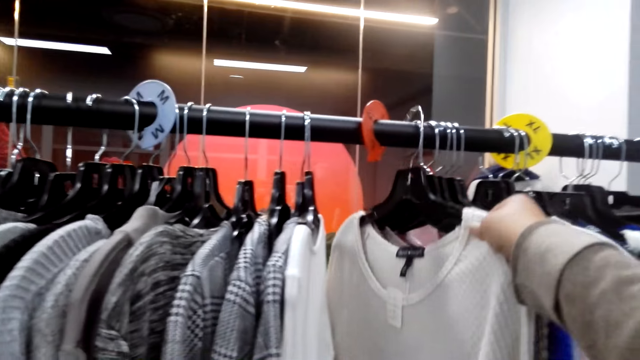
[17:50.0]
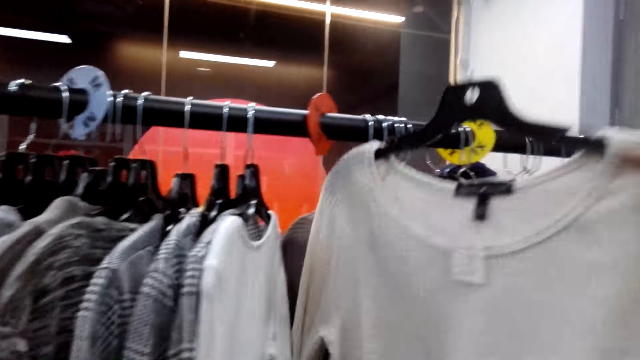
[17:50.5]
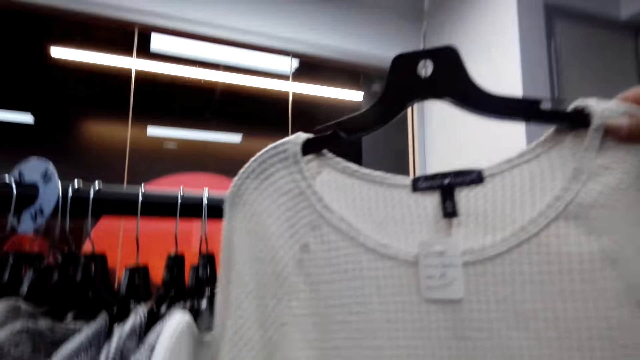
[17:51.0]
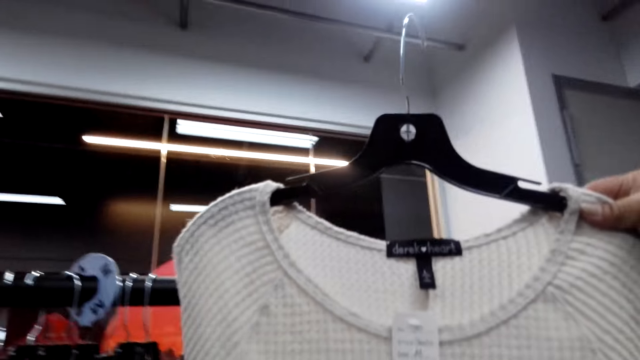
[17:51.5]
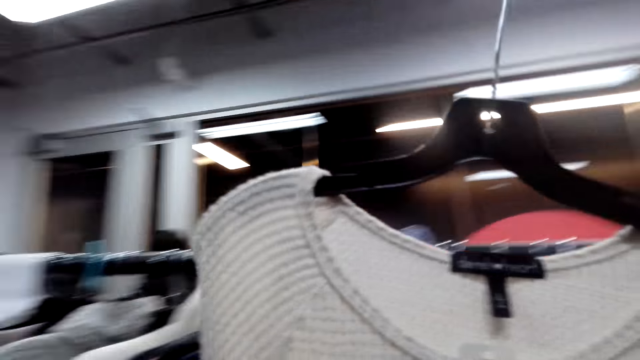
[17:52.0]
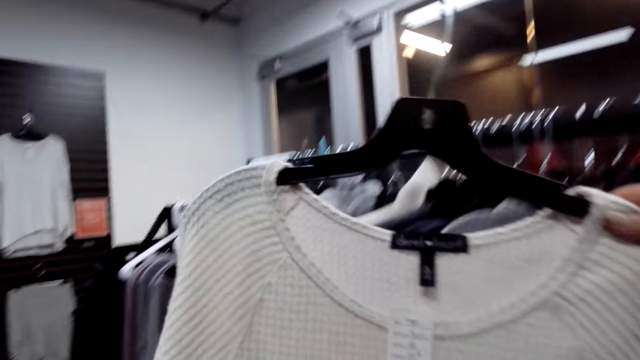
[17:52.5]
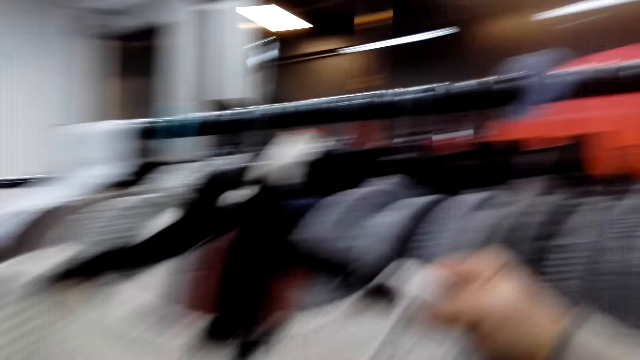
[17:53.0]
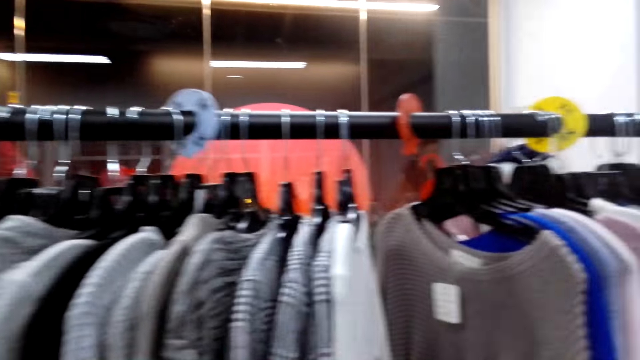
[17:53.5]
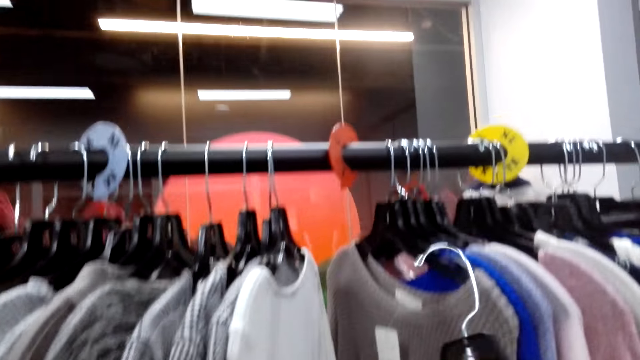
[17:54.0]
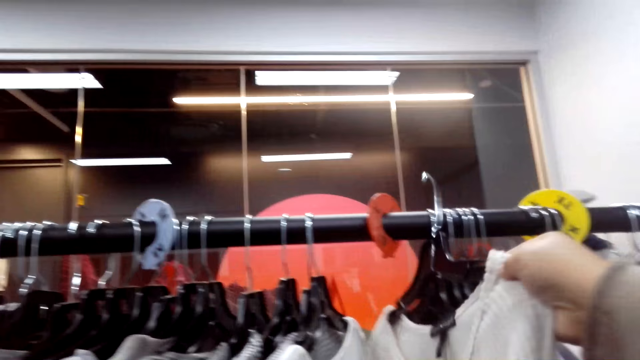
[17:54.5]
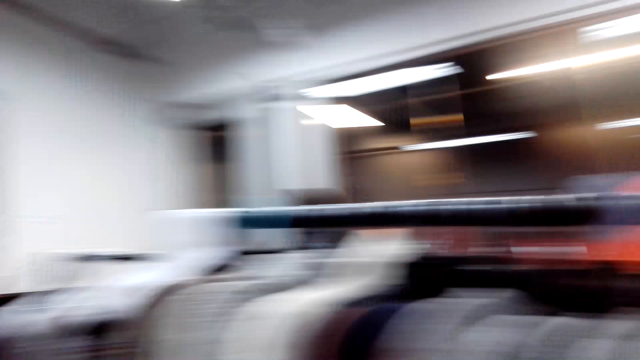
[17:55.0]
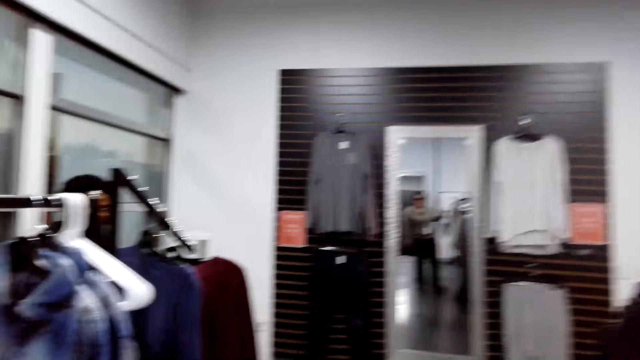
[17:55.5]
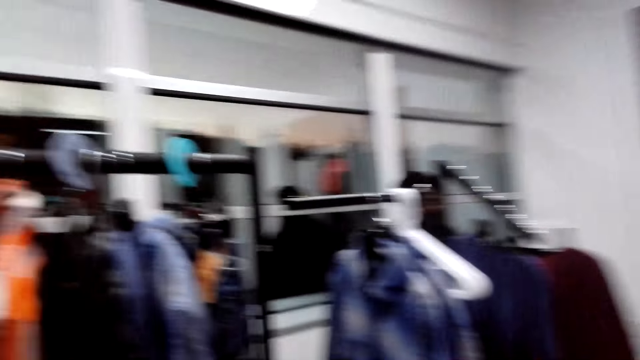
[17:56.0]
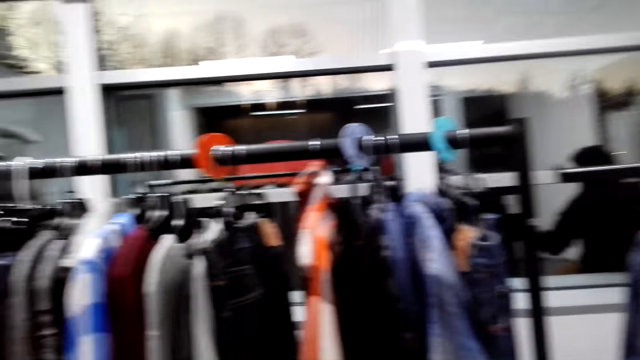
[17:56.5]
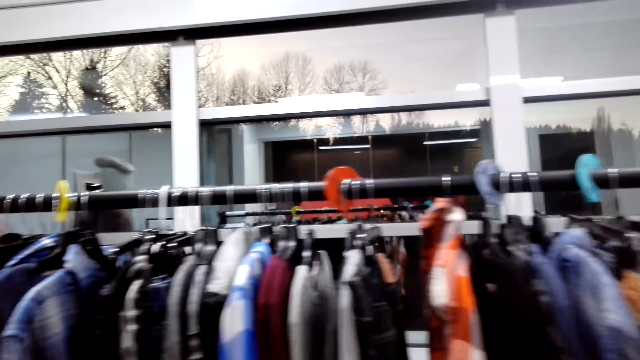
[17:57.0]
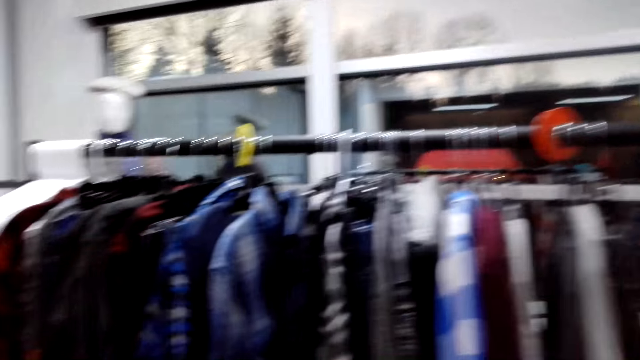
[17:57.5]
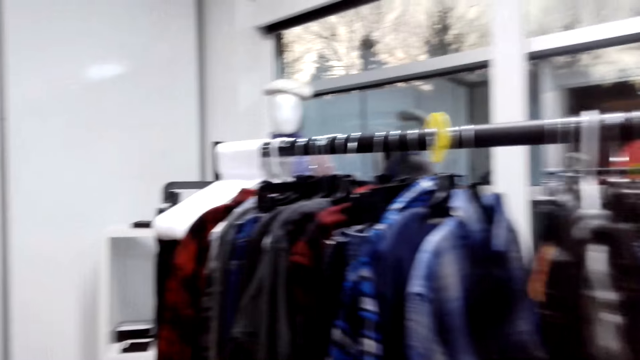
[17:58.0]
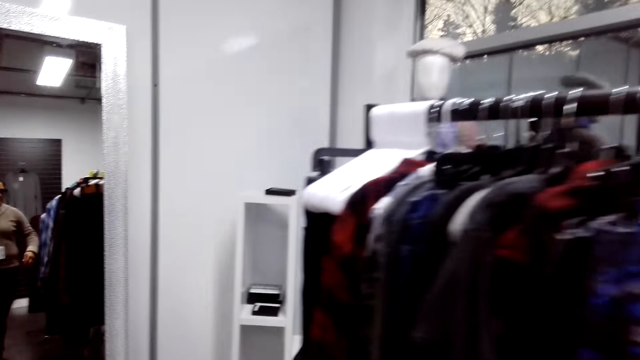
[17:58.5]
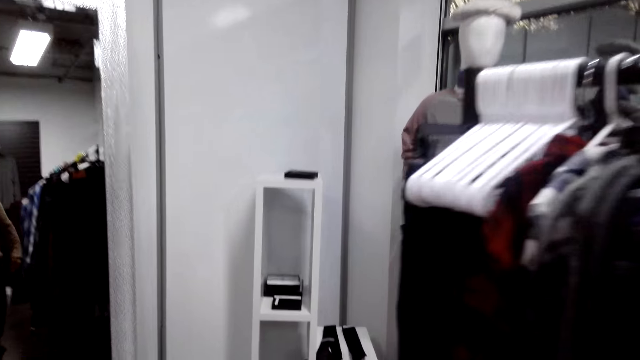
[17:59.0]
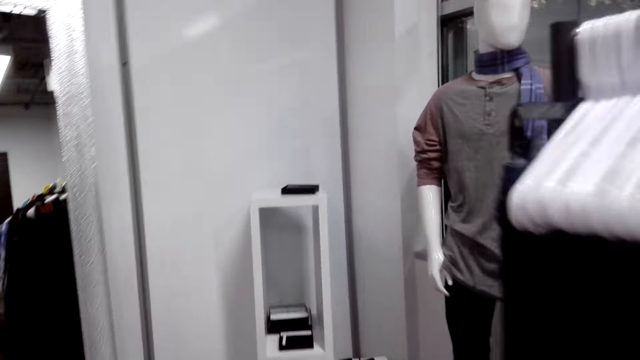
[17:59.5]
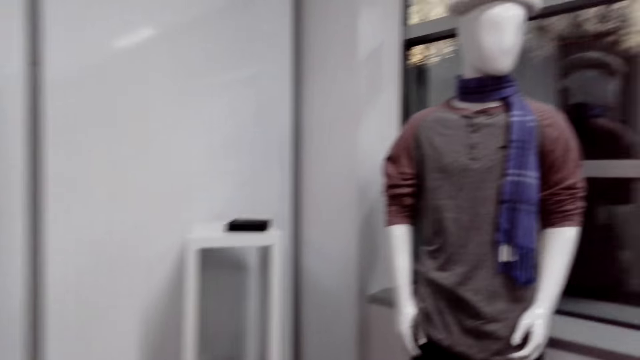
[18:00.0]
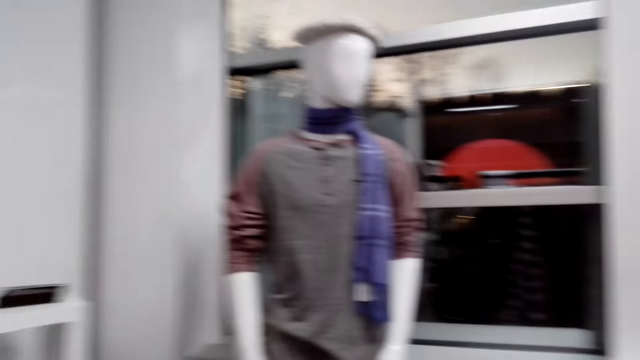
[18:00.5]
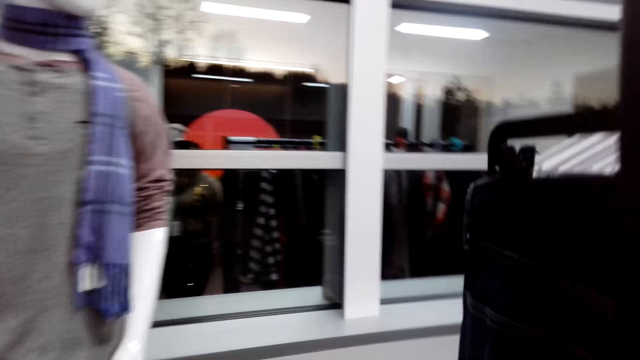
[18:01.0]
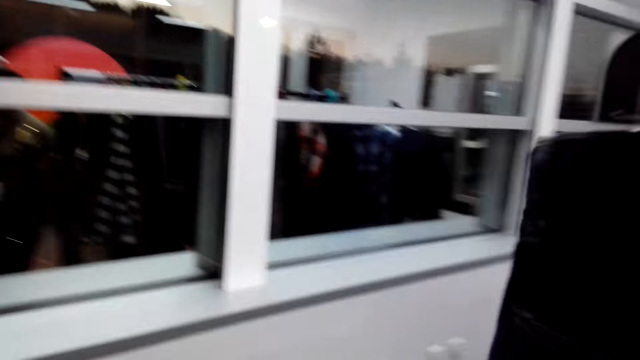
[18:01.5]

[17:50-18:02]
The camera wearer removes a hanger with a blouse or sweat shirt from the clothes display rack. They look at the blouse. They put the hanger with the blouse on the clothes display rack. They walk around.

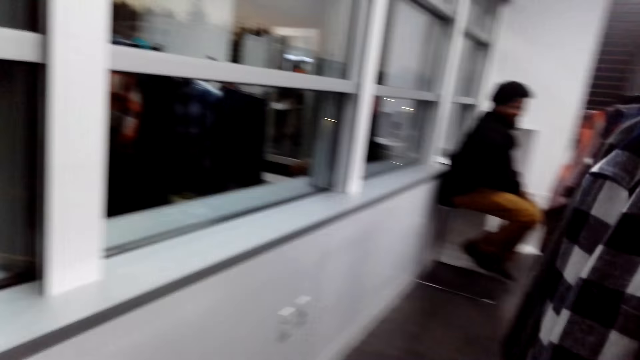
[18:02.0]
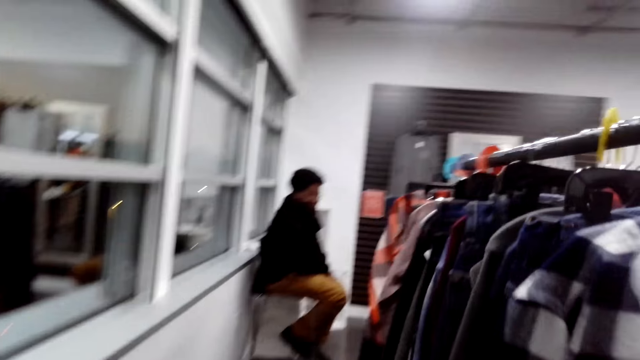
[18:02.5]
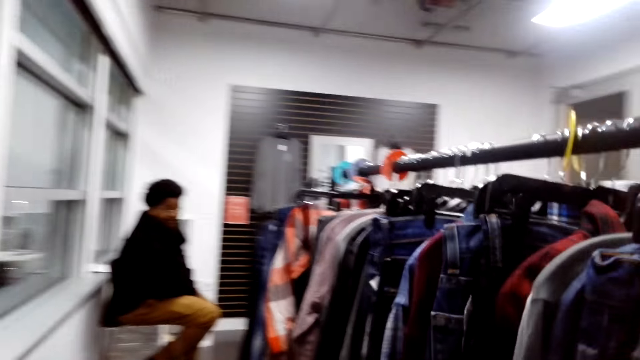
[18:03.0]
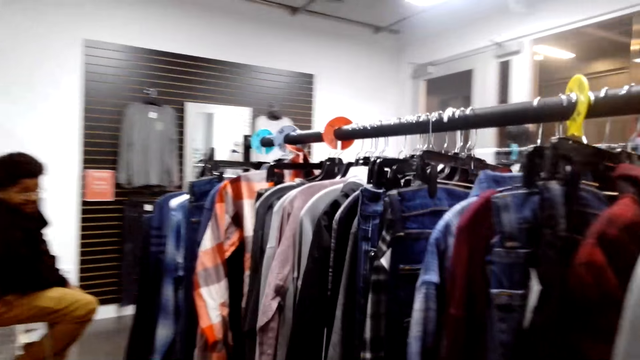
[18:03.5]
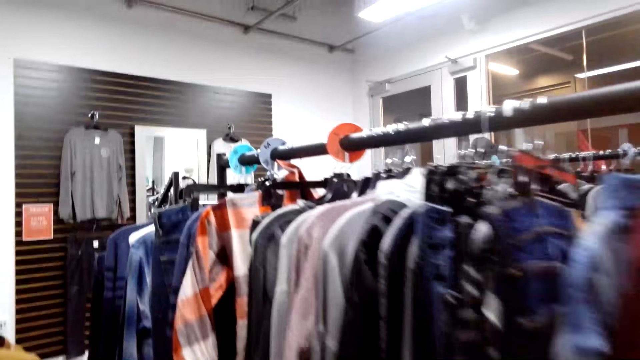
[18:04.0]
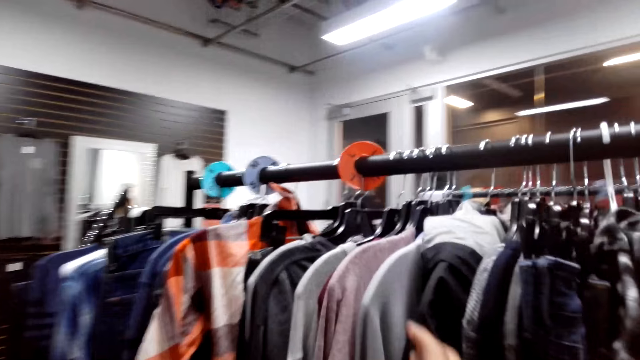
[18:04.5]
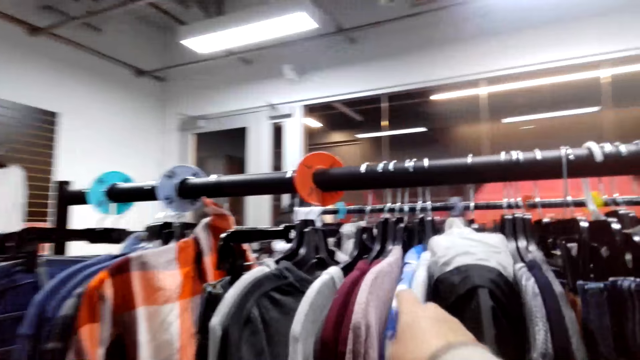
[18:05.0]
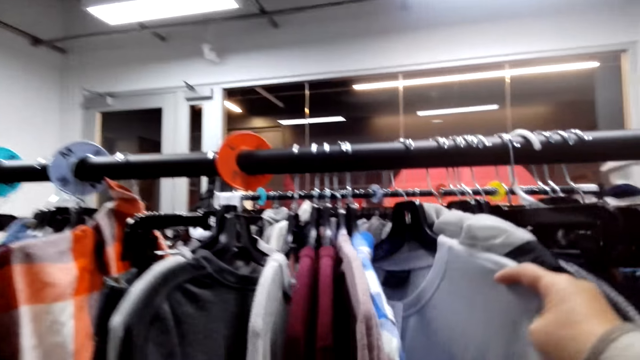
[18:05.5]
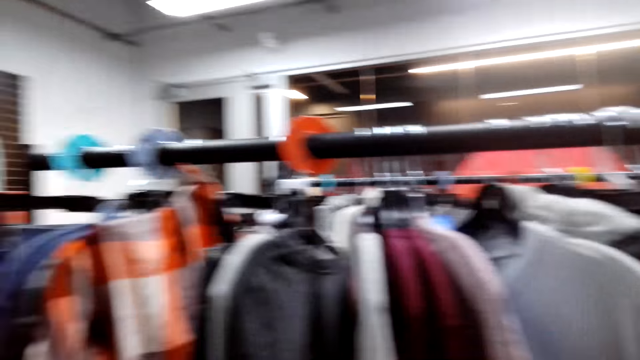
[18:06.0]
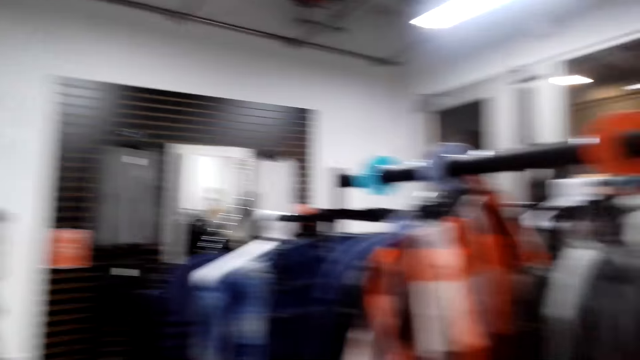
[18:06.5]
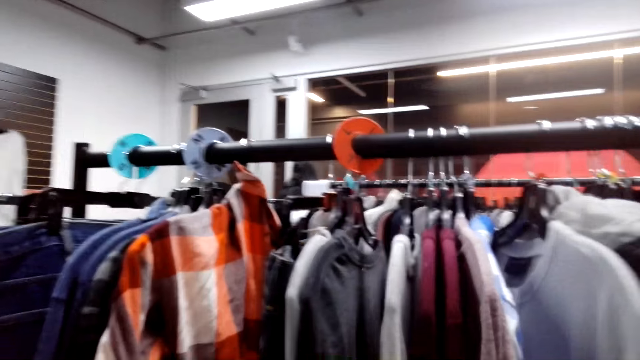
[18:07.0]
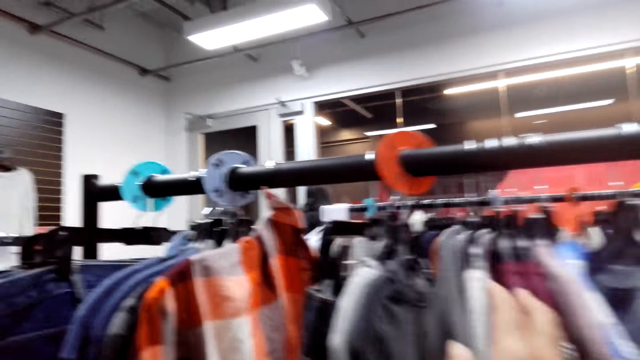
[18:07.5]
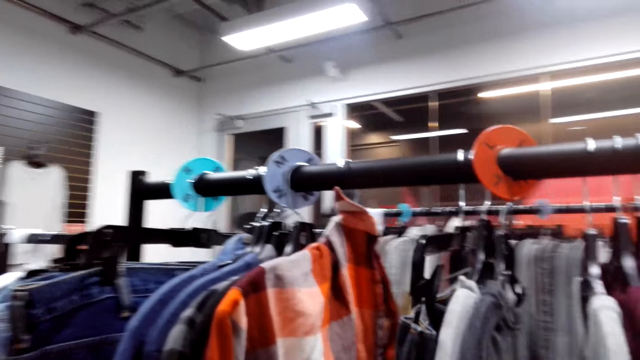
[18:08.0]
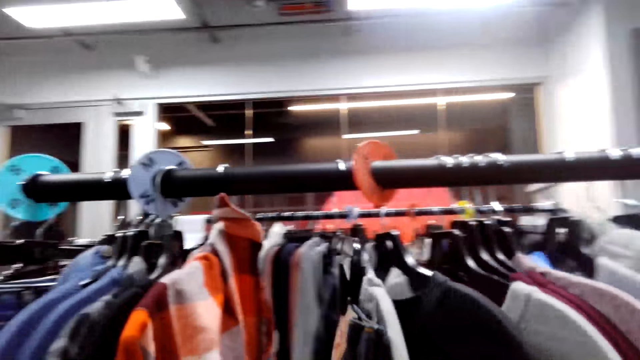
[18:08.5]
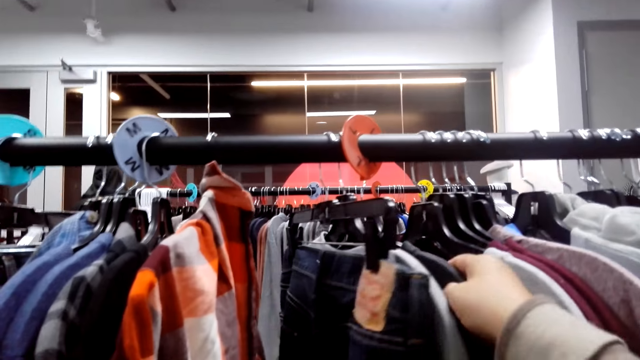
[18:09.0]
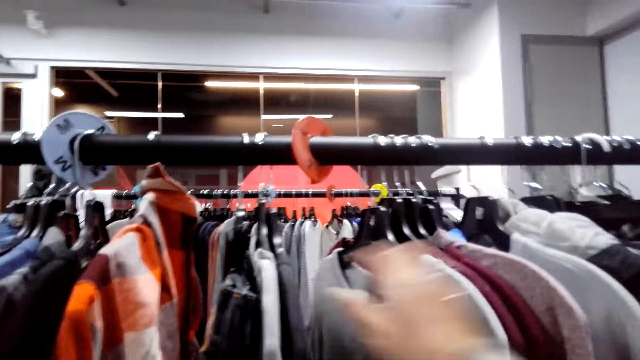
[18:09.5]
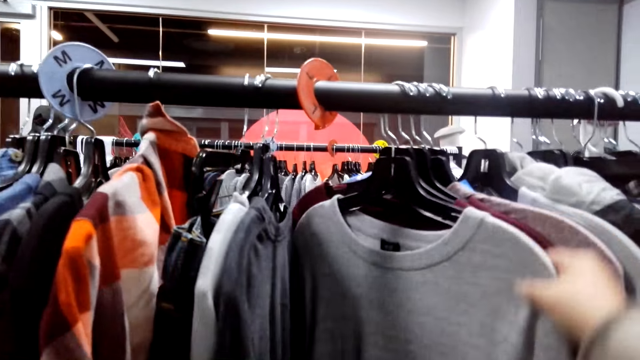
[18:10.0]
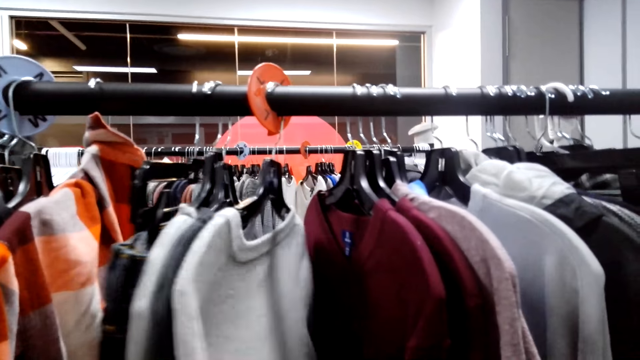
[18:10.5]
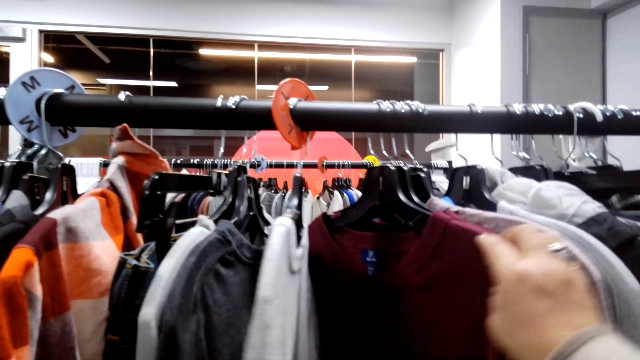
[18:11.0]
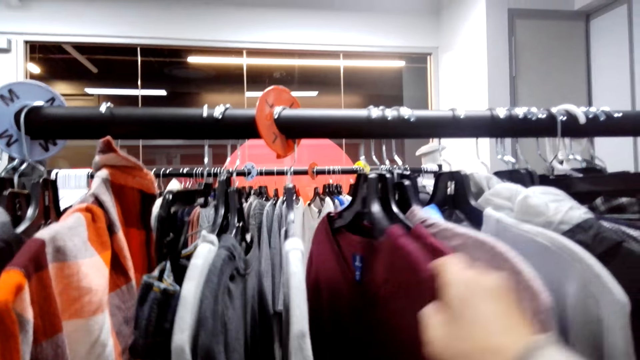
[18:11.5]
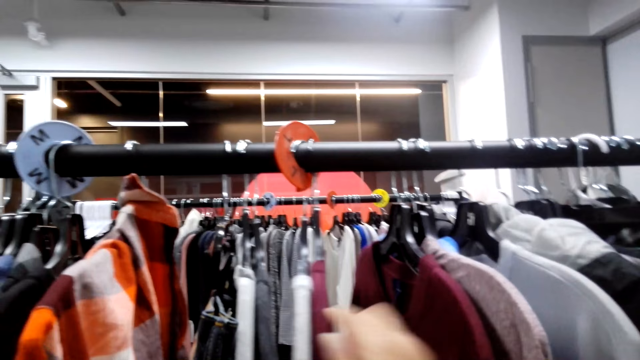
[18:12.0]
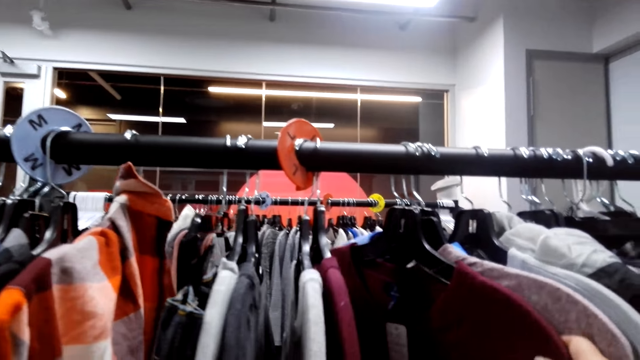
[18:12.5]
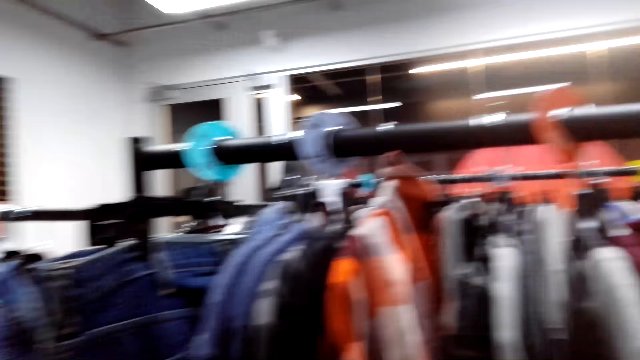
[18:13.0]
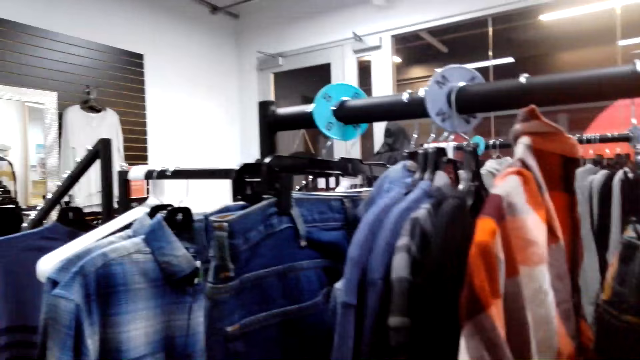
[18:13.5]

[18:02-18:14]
The camera wearer checks clothes on the clothes display rack. They return the sweat shirt on the hook.
